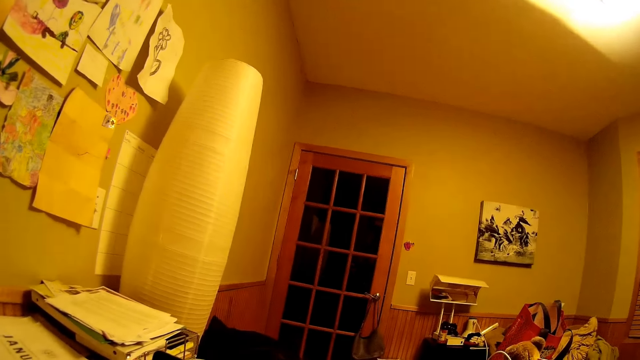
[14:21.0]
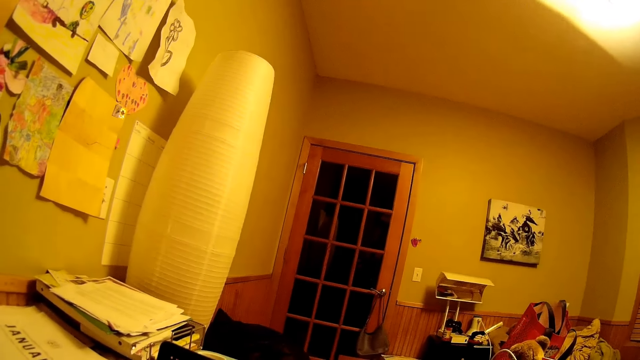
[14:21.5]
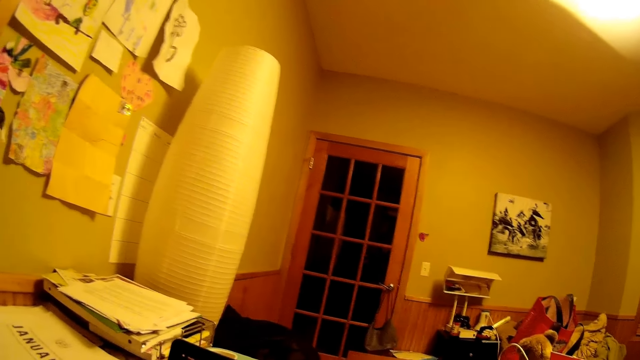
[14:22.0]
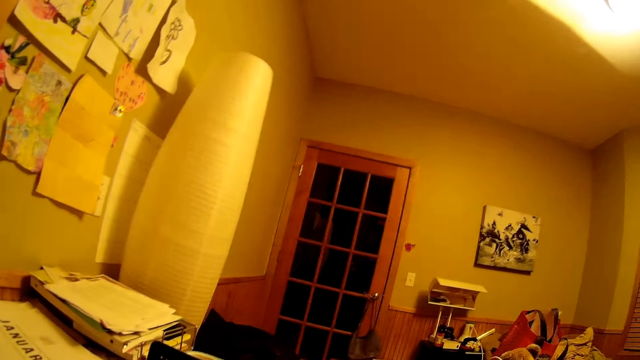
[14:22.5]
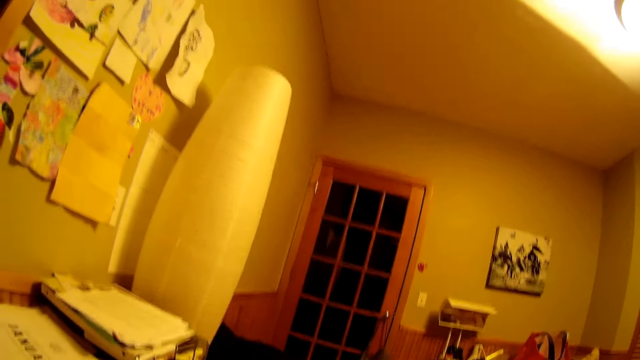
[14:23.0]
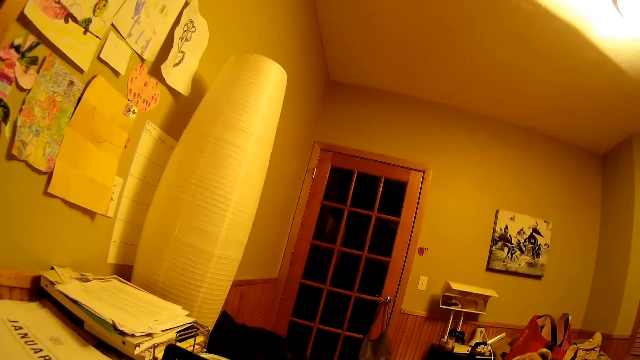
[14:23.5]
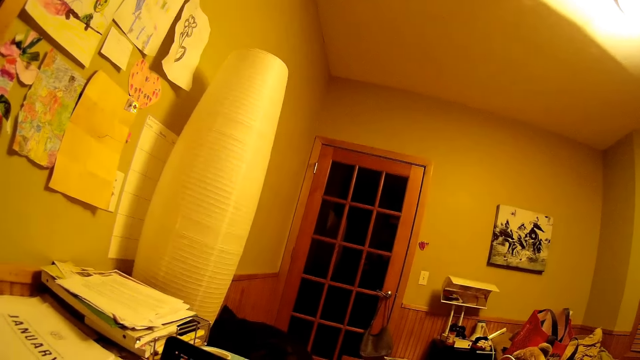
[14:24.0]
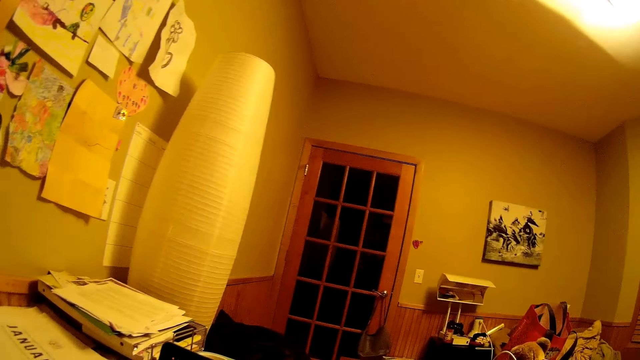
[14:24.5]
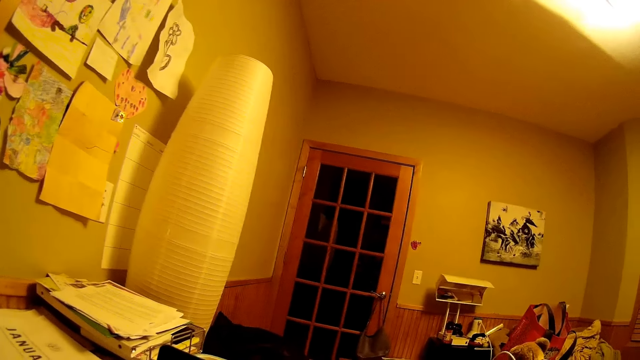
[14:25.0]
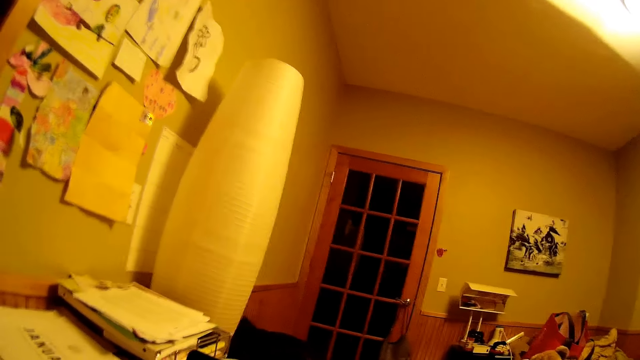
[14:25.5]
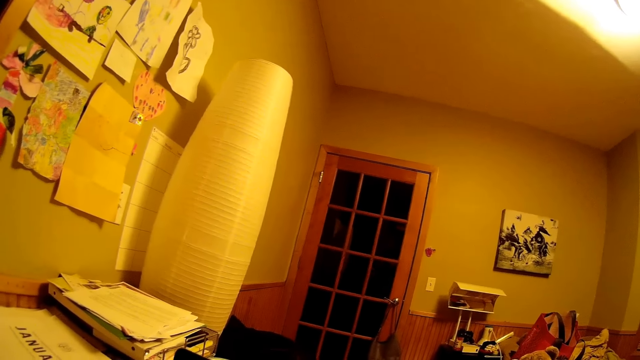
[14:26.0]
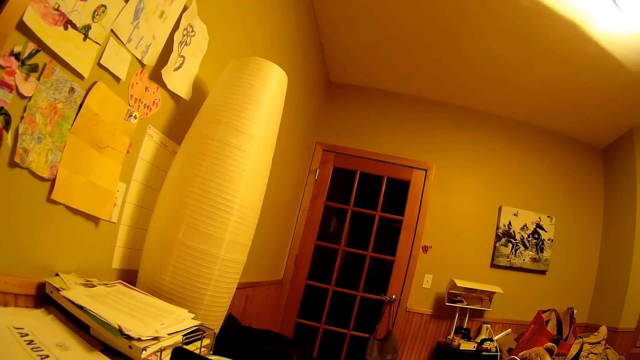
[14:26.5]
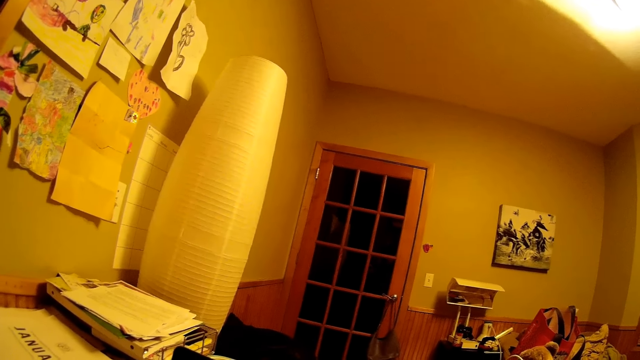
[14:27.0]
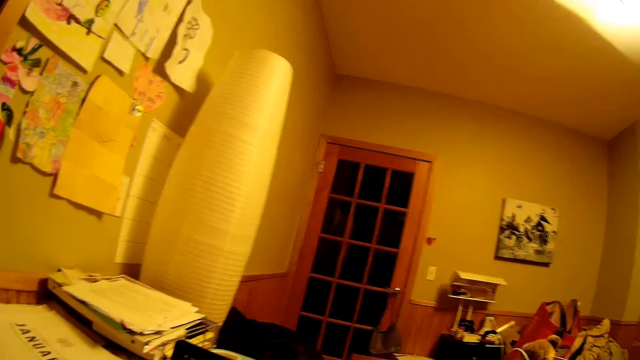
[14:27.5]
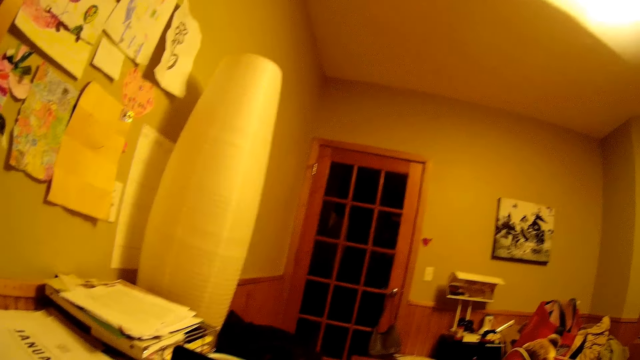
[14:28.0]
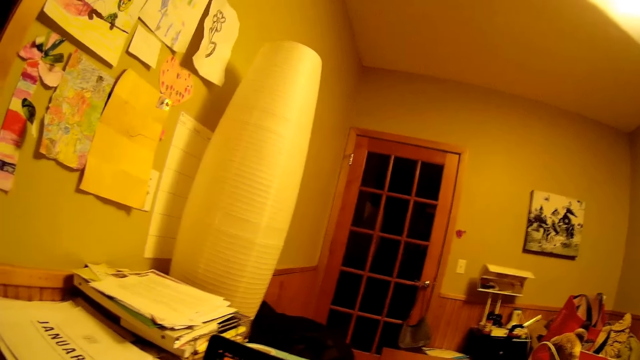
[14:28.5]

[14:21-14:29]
The camera wearer looks around the room.

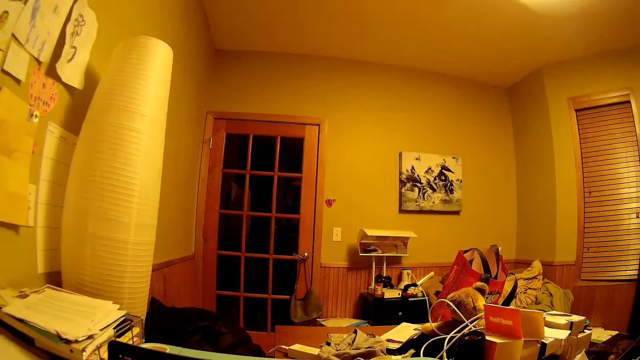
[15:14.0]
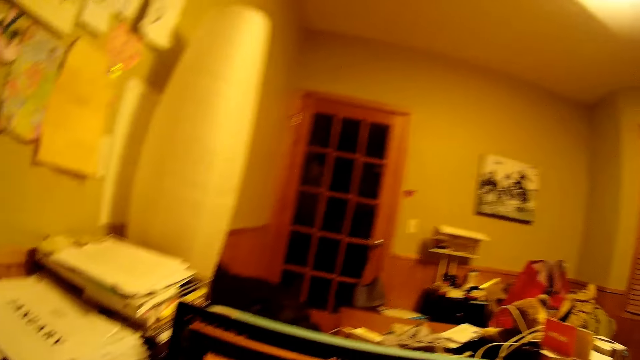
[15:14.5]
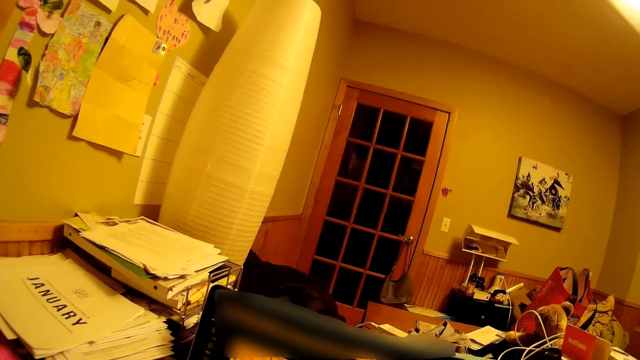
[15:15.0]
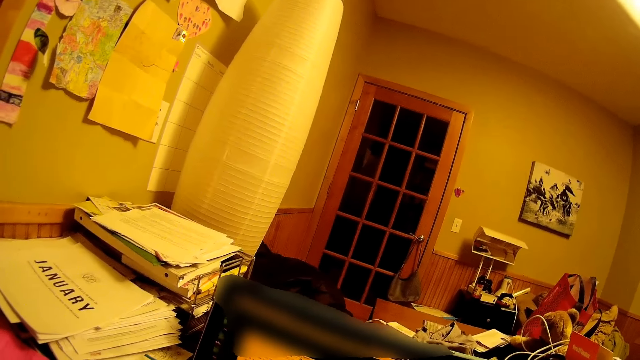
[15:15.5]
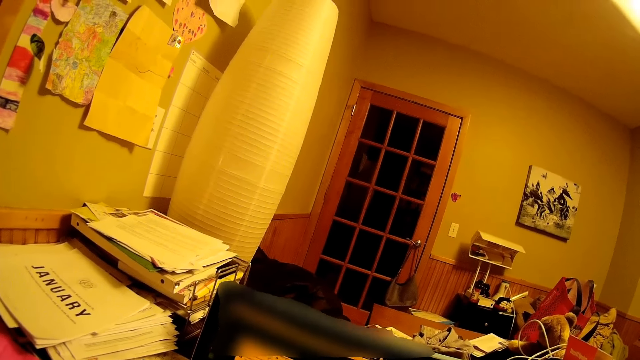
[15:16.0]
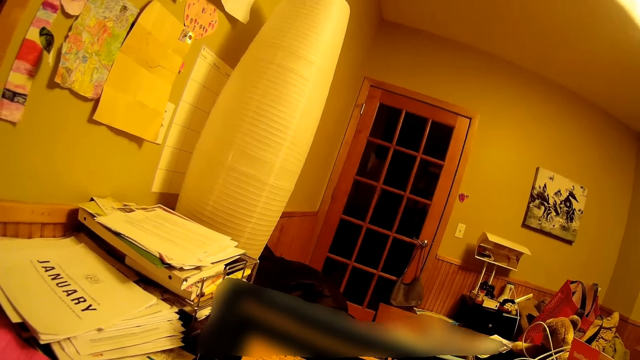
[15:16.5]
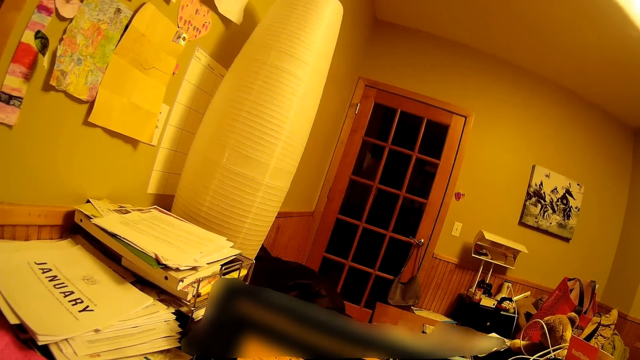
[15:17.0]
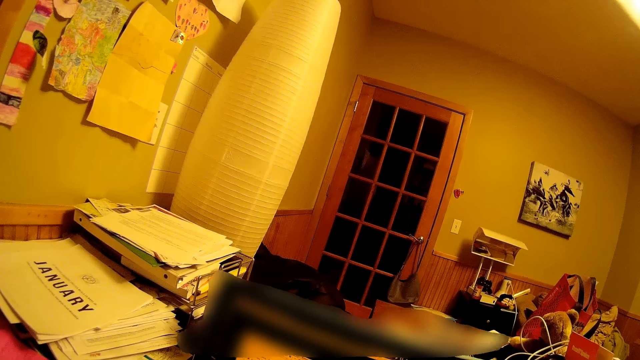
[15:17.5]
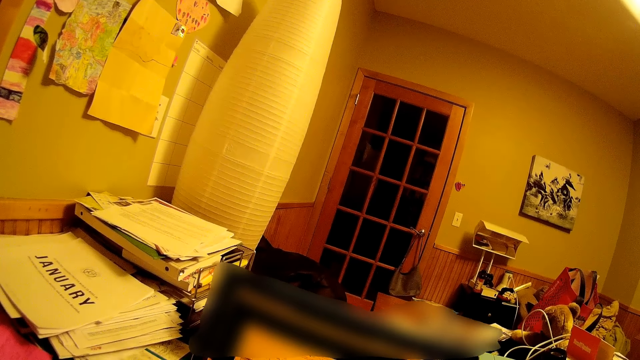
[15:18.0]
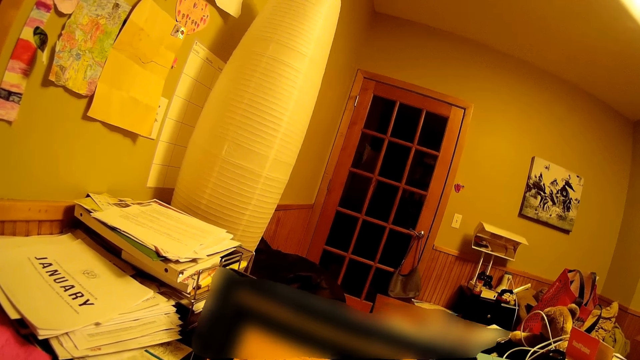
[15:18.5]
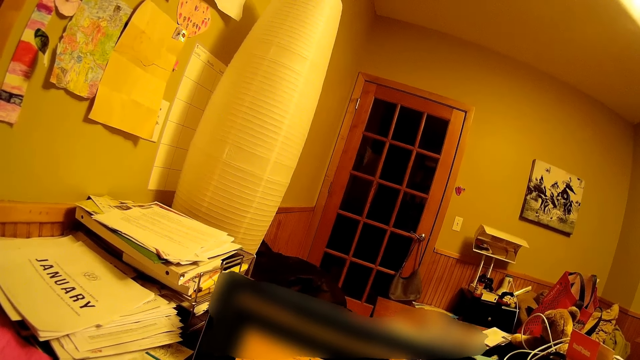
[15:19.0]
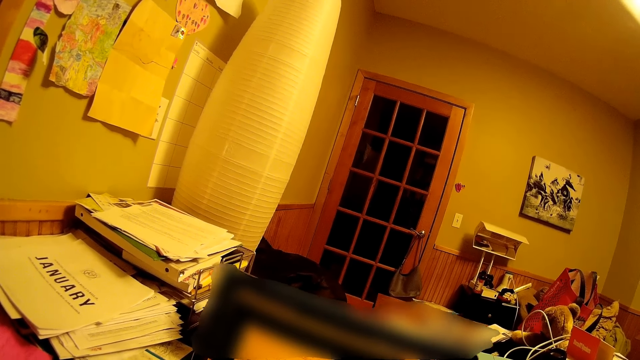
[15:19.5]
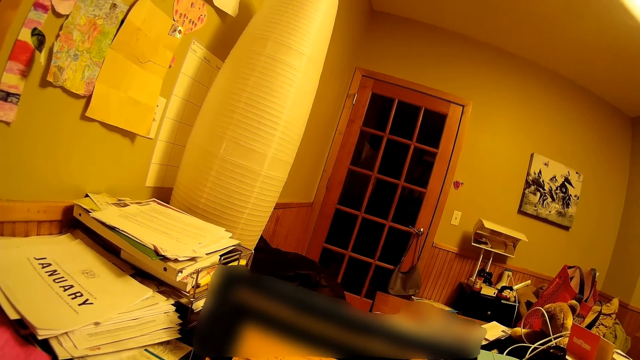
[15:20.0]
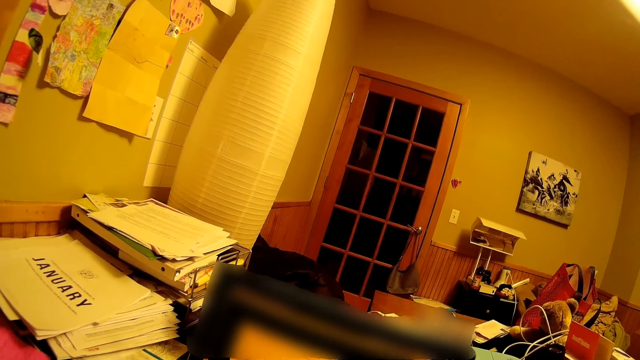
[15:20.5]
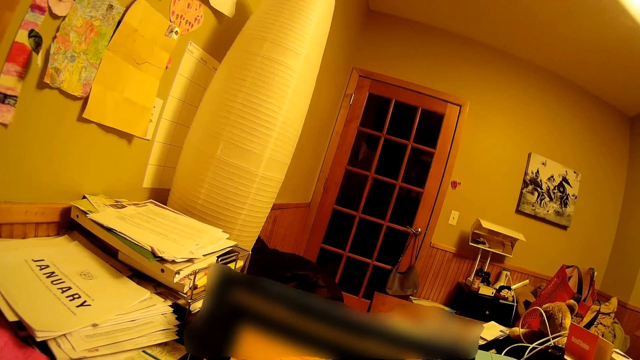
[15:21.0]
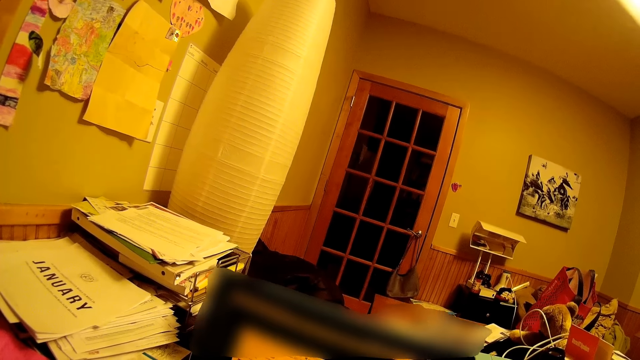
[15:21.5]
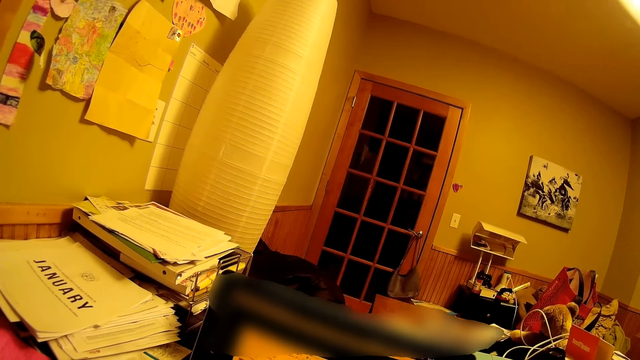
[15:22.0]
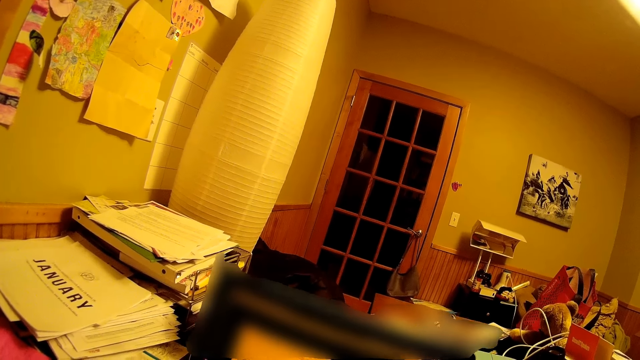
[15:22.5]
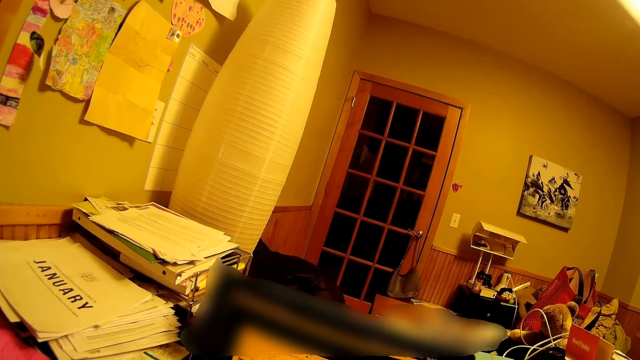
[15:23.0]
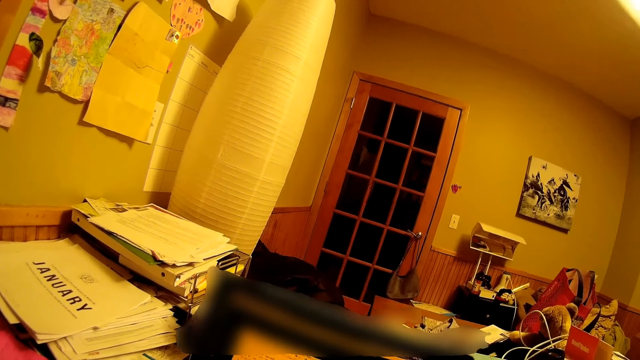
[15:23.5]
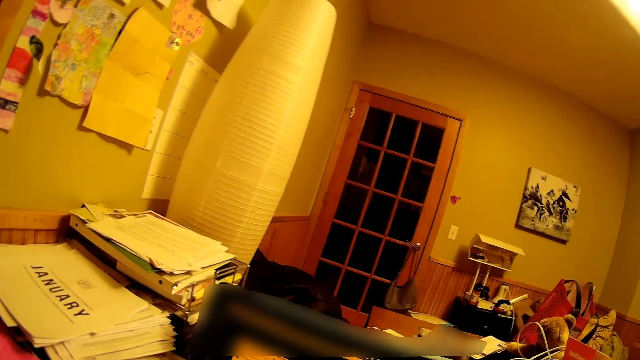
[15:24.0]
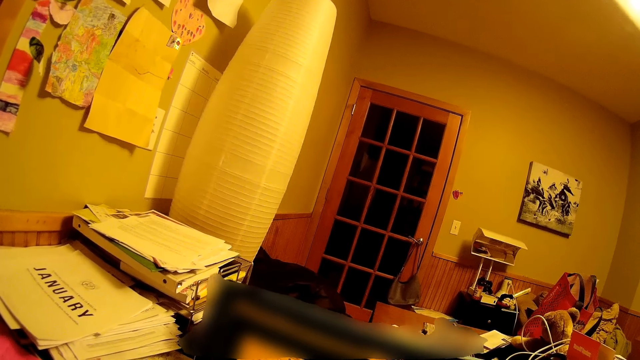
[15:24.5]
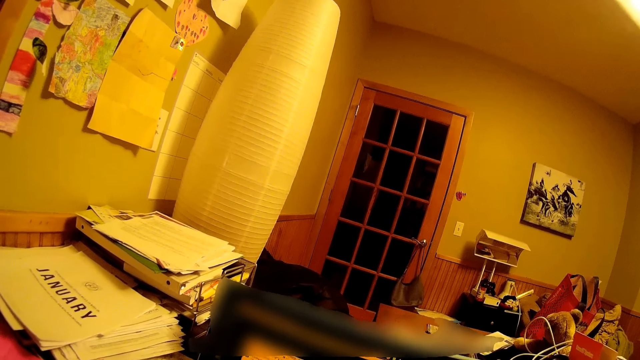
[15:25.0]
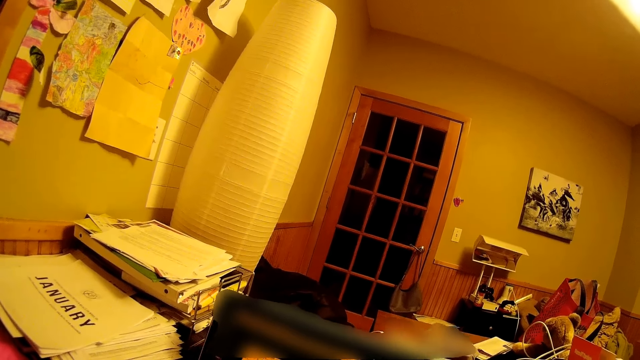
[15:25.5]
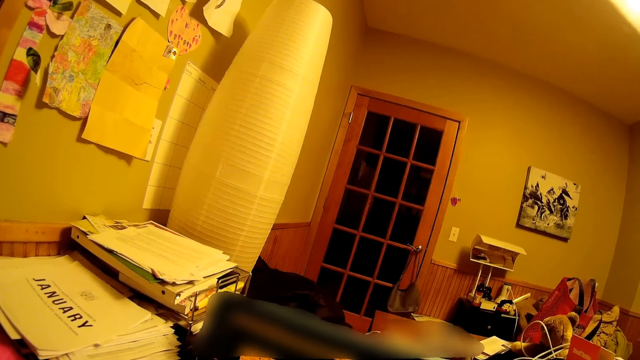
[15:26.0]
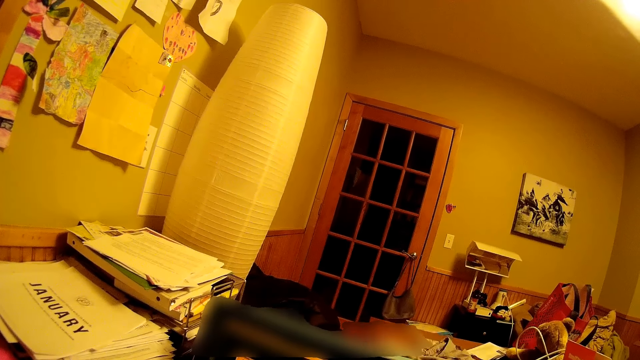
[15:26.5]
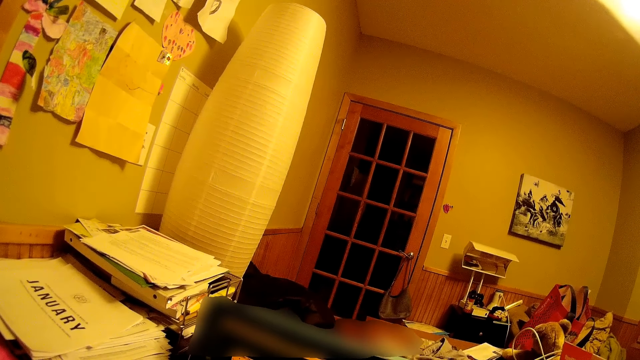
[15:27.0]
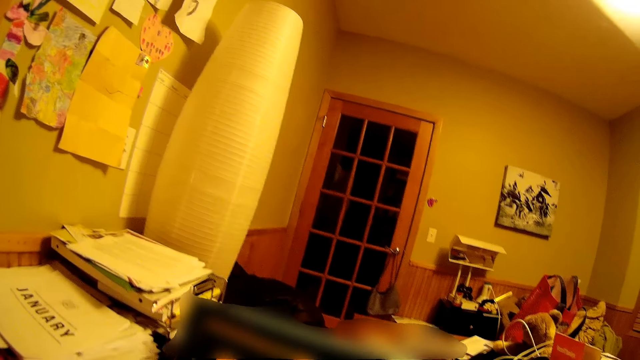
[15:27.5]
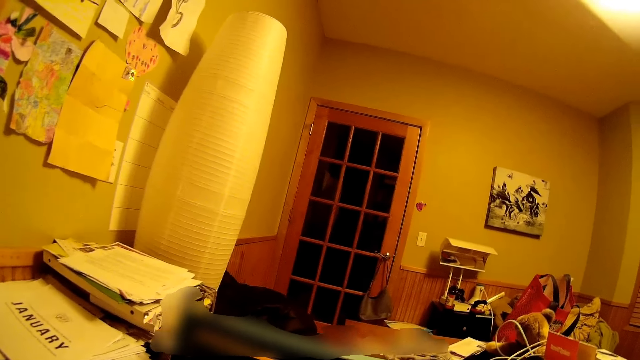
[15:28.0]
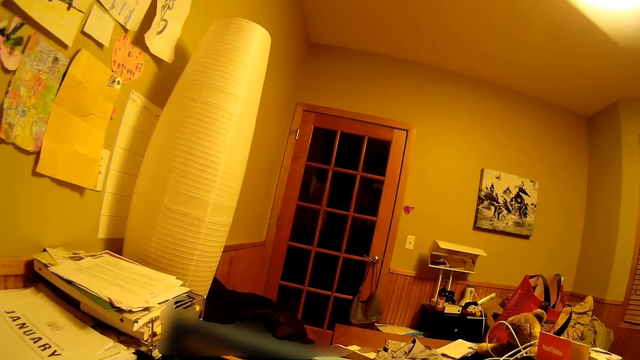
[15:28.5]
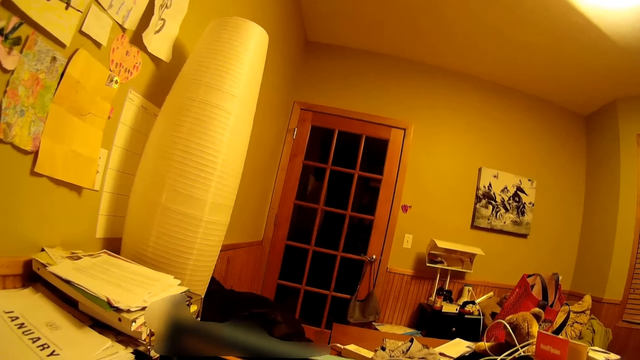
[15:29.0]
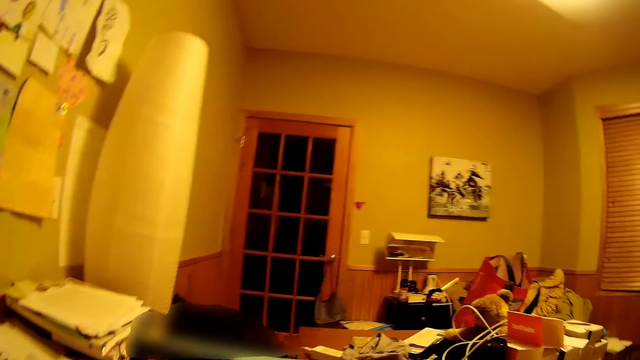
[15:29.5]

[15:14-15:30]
The camera wearer looks into the computer.
